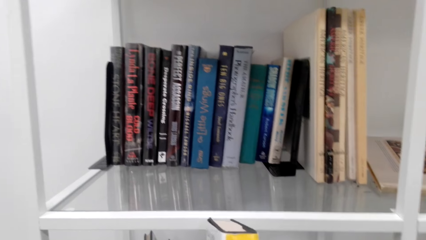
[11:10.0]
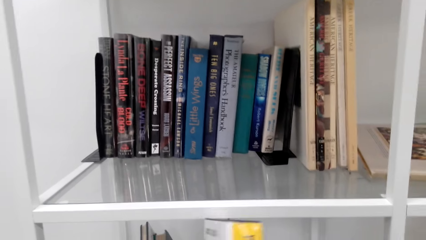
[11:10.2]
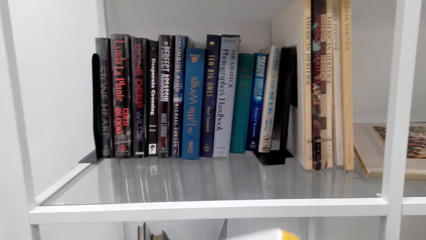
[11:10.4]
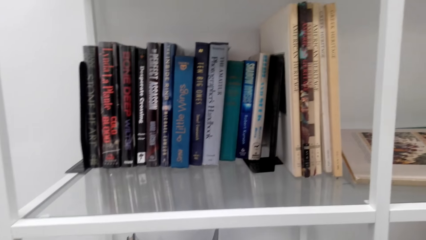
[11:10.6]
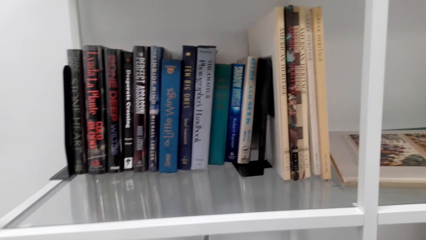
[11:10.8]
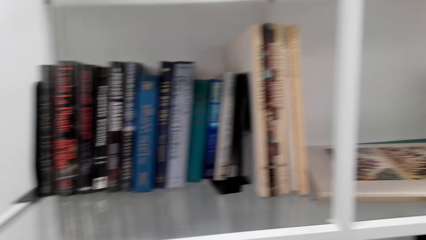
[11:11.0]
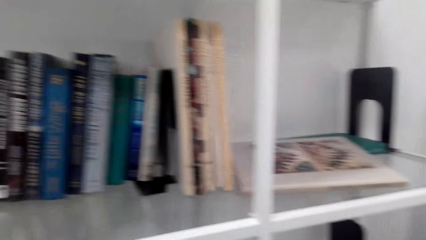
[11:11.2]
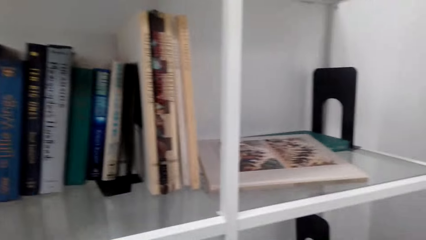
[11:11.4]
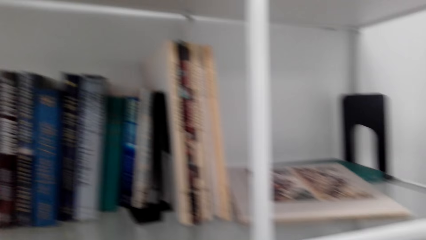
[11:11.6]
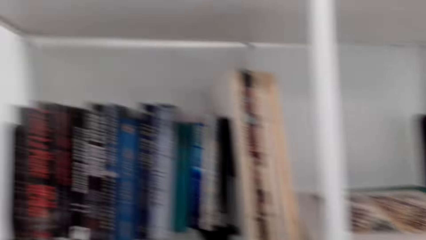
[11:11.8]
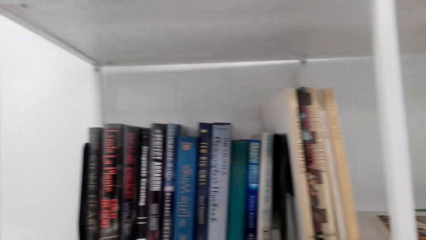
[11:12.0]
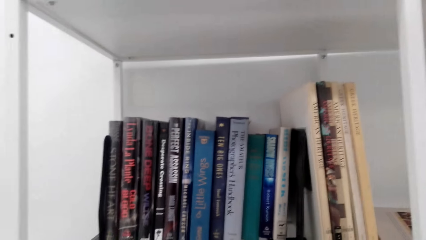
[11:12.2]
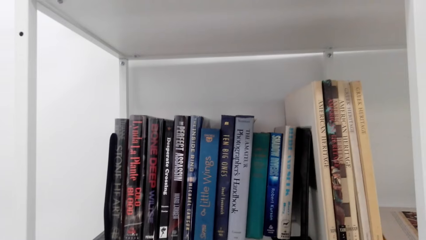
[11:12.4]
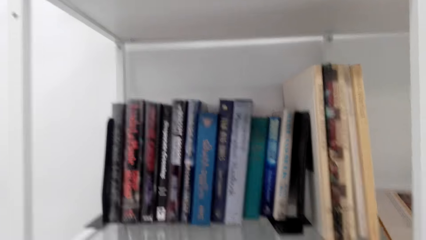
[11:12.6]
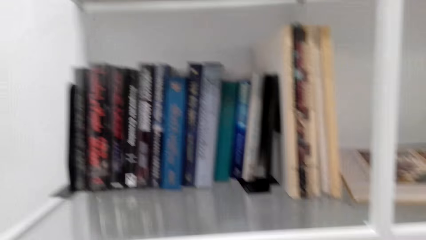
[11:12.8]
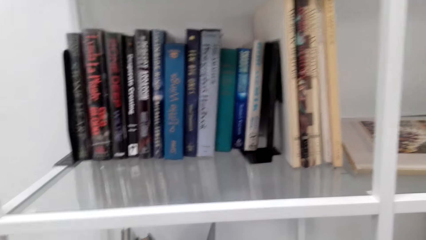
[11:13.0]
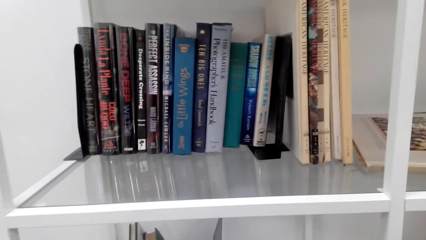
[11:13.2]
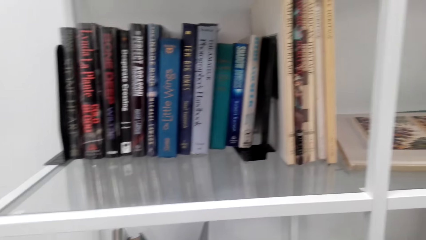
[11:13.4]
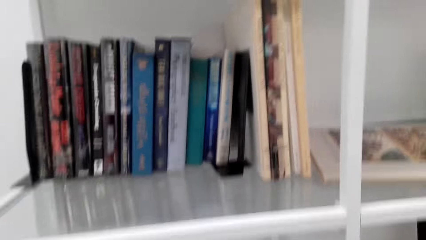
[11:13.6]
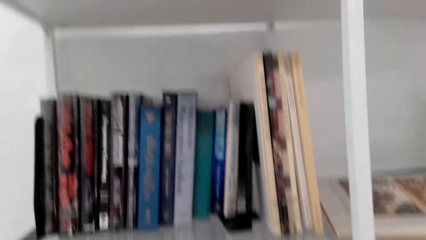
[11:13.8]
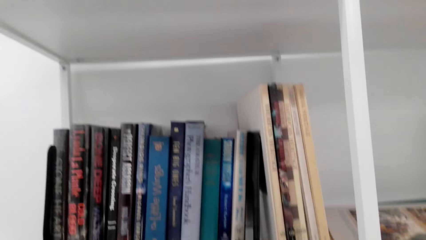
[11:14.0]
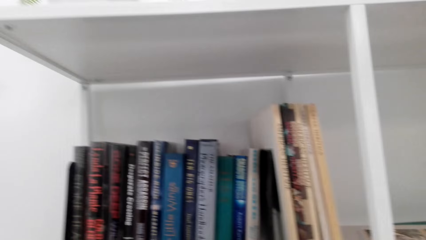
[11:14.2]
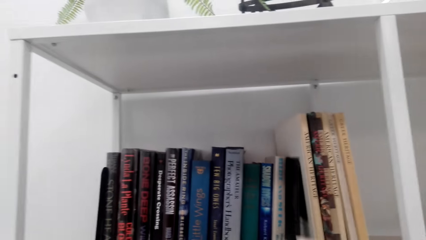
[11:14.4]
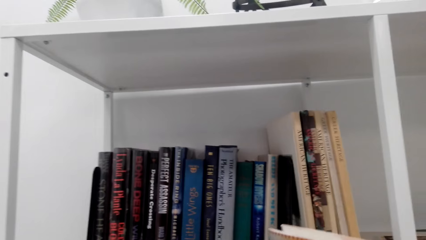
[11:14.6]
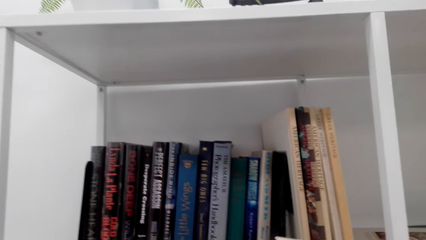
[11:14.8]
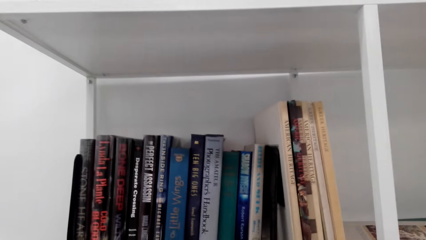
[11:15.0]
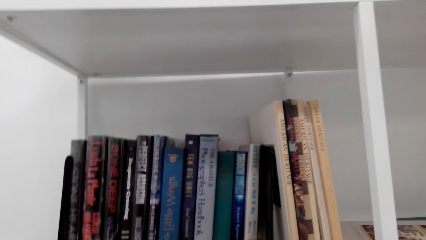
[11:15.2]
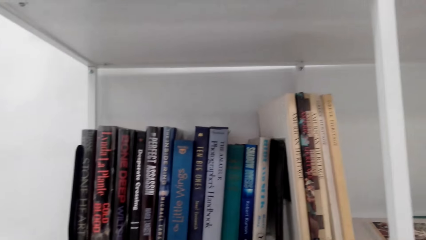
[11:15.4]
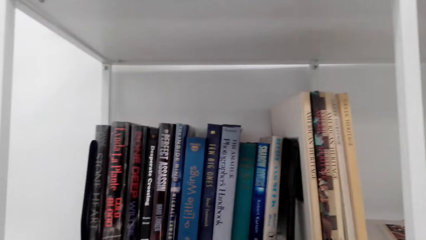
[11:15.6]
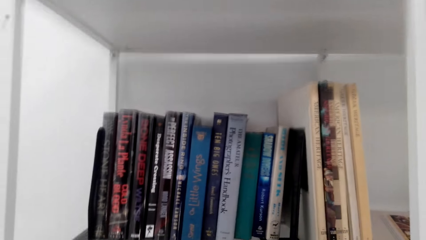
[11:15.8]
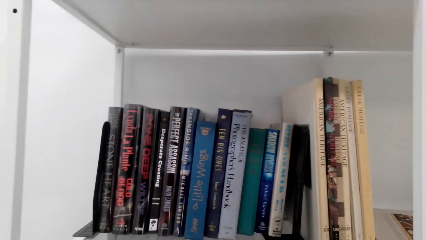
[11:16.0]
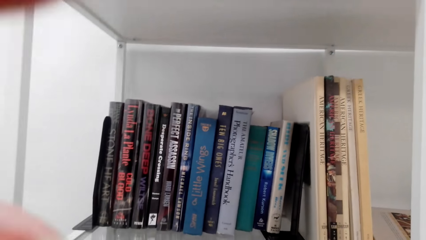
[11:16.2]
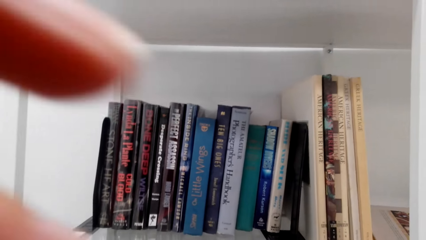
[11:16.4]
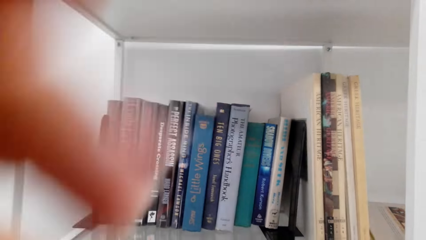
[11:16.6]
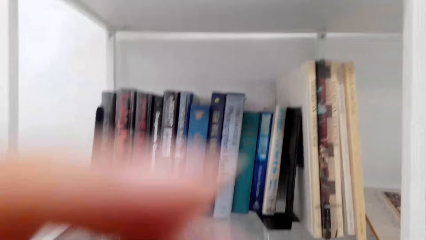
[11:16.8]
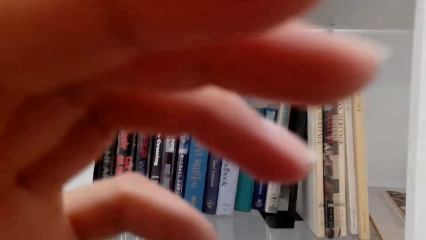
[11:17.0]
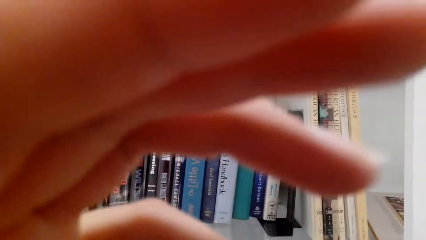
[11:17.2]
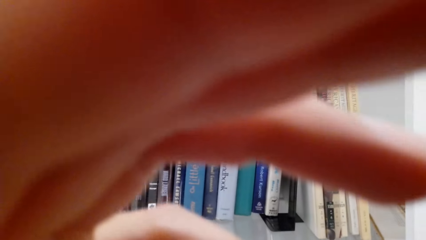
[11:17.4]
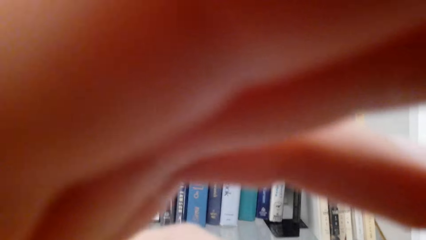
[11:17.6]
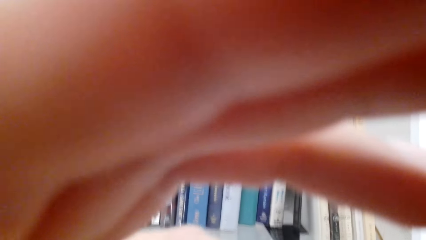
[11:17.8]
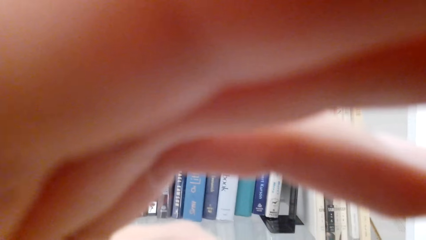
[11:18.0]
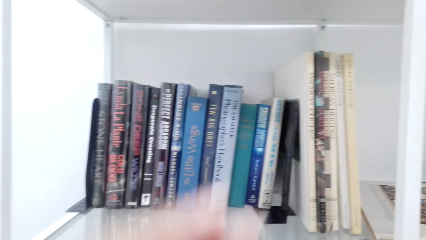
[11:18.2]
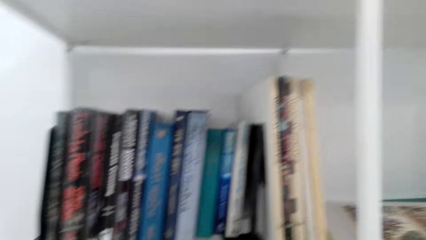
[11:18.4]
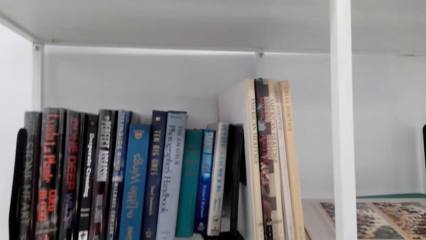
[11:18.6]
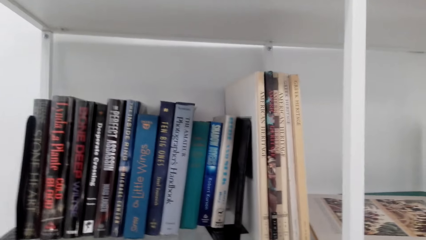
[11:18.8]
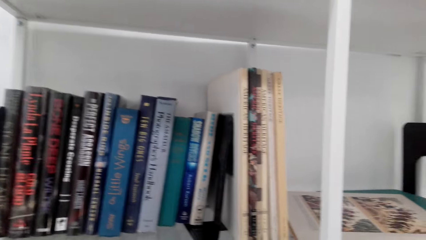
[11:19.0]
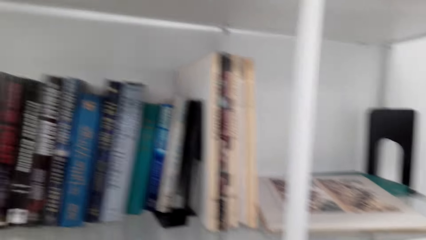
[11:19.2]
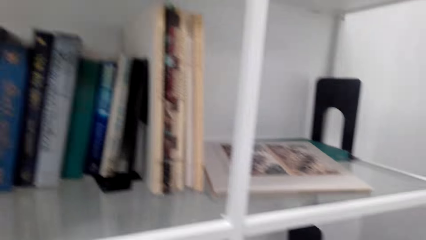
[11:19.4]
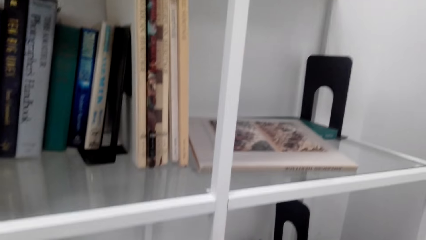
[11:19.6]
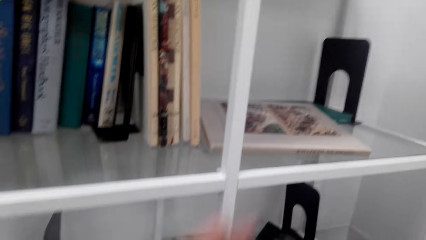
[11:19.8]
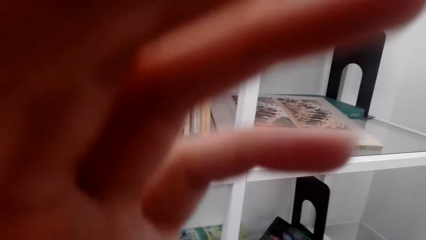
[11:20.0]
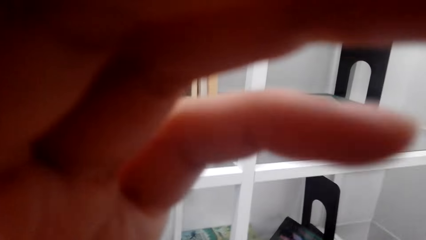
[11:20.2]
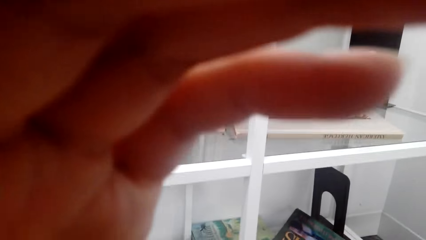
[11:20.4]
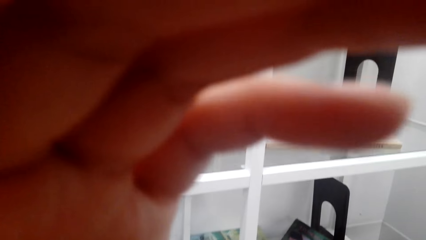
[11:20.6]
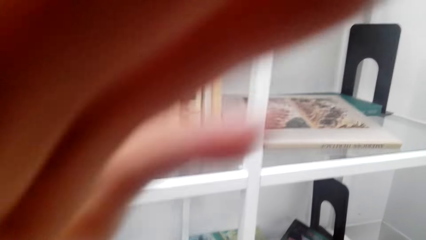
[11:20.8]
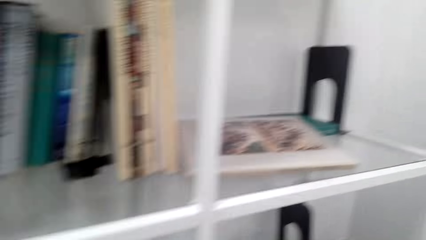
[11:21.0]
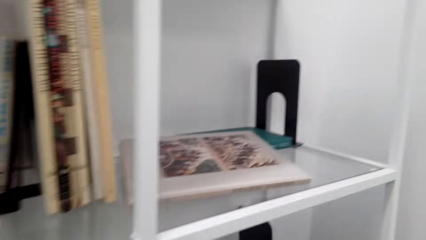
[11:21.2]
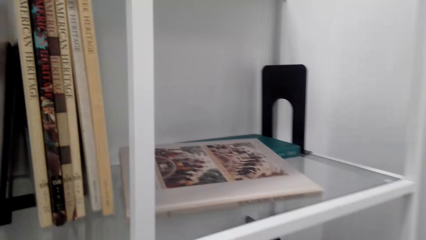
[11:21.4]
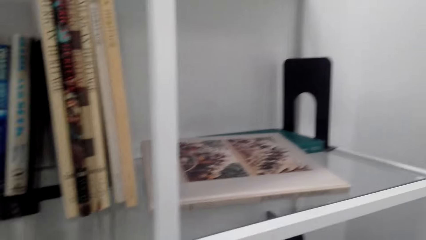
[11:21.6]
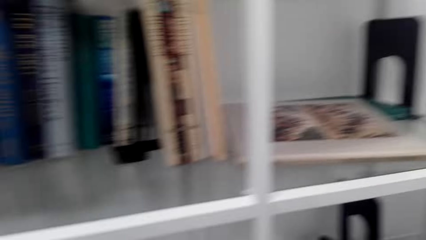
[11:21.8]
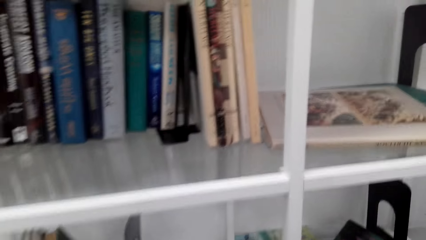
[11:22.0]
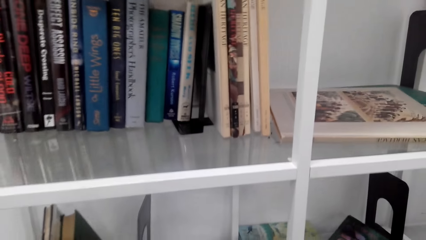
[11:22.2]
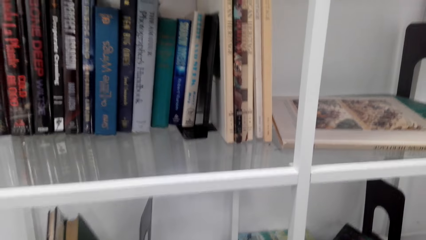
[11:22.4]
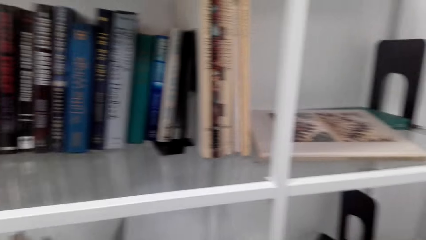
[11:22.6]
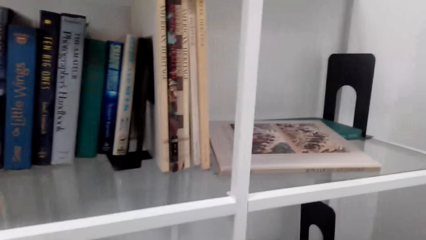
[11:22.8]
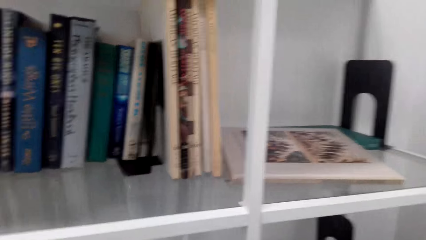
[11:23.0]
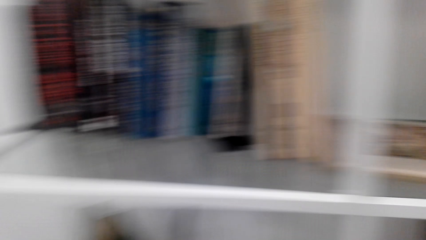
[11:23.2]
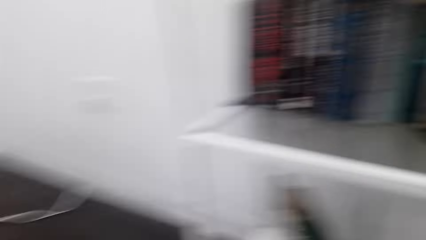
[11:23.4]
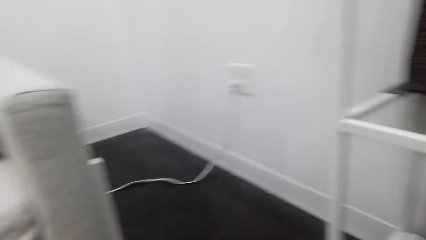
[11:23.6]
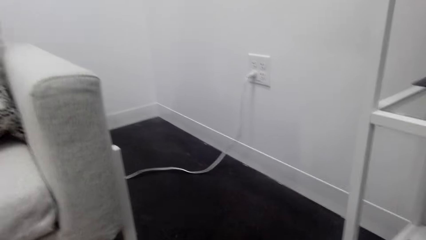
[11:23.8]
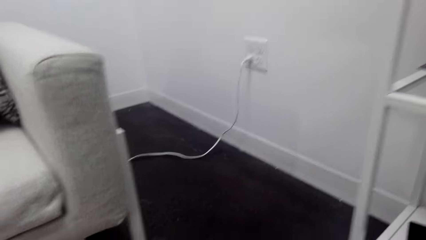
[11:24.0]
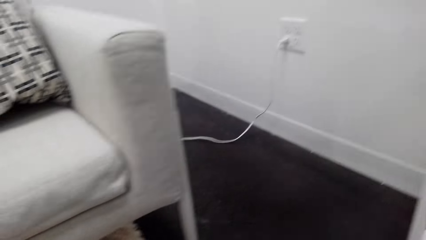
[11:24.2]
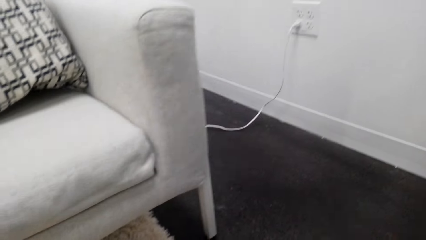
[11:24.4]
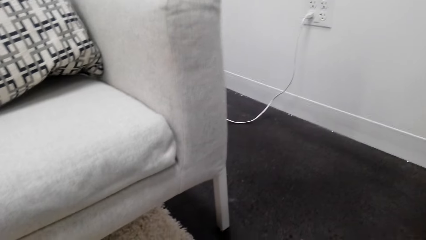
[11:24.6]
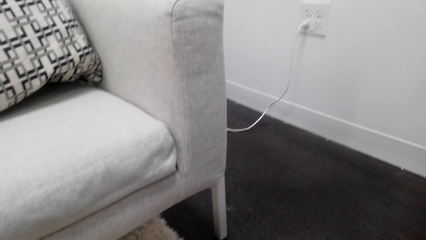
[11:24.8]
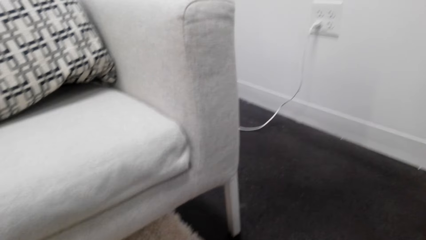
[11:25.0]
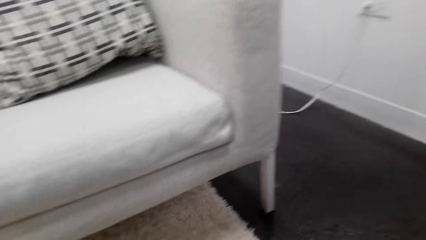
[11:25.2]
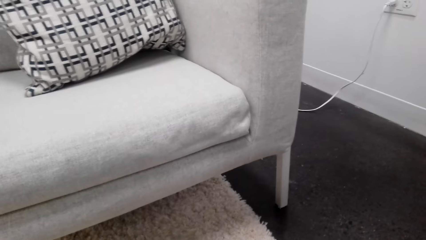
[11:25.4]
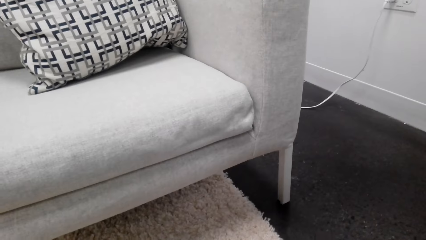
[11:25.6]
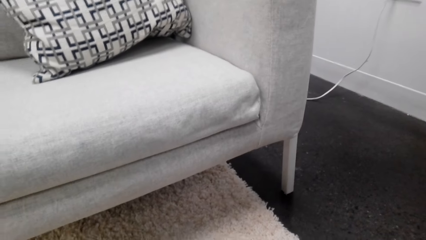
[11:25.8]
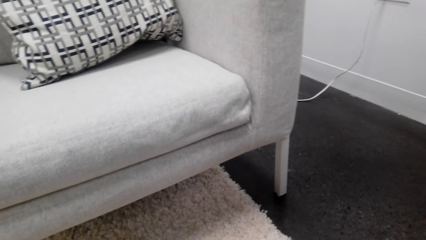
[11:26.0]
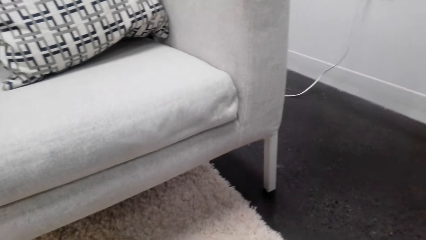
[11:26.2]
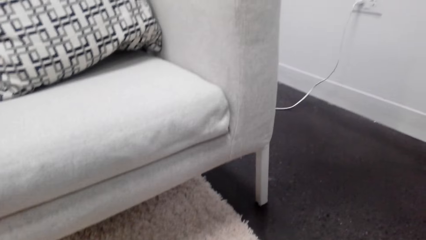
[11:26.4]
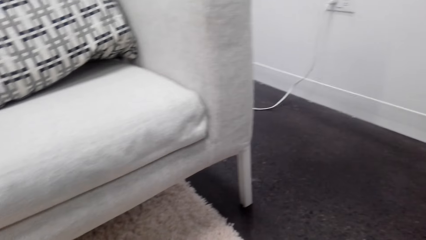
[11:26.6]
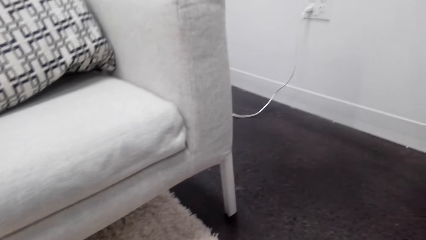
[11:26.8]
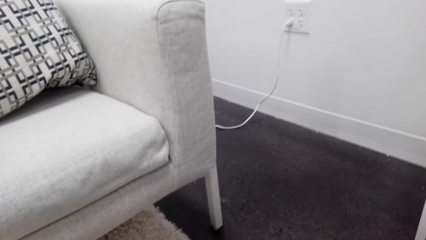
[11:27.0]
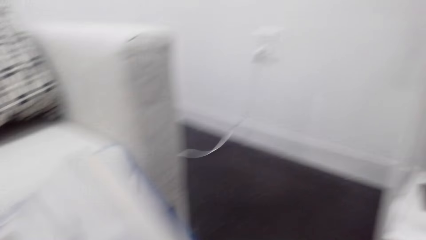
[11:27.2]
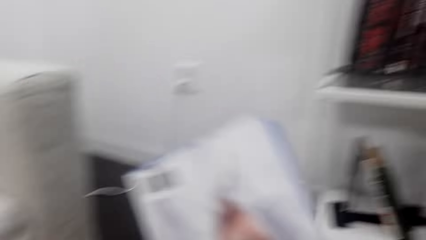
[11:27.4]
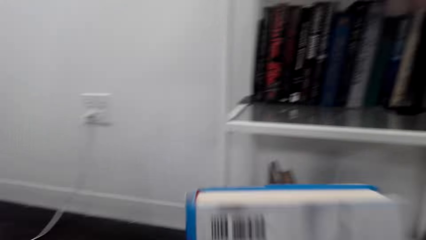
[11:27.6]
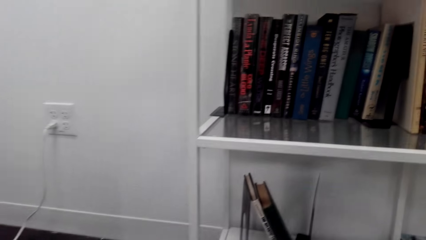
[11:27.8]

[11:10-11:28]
The camera wearer touches the camera. They pick books on a table.
